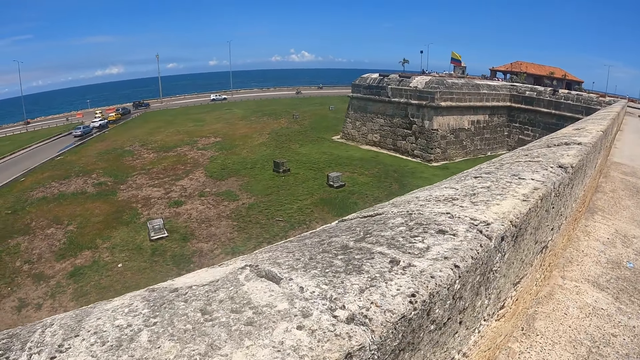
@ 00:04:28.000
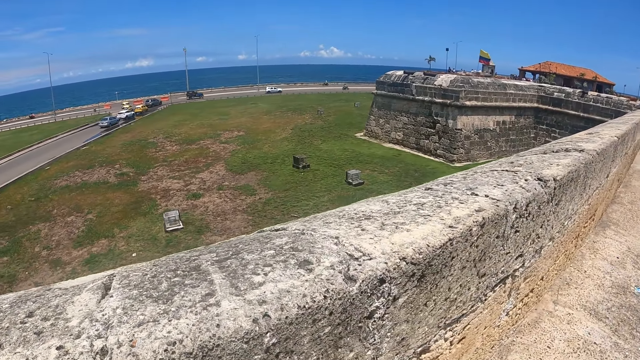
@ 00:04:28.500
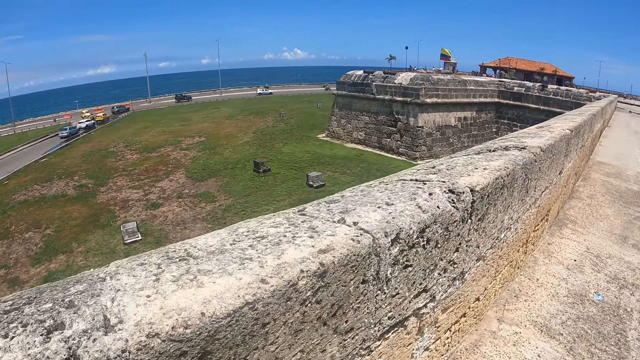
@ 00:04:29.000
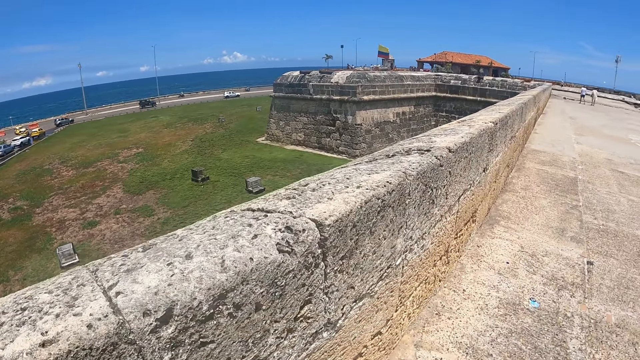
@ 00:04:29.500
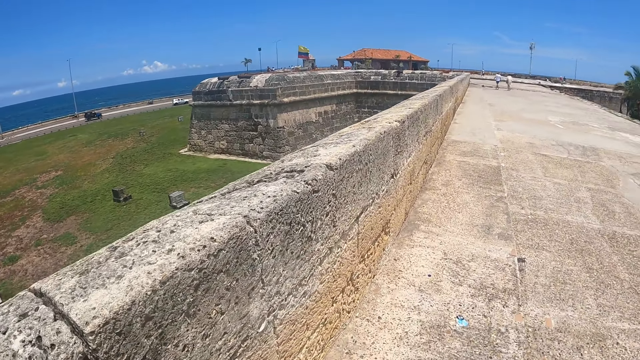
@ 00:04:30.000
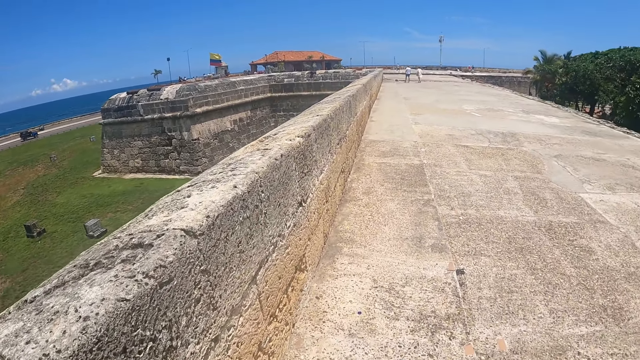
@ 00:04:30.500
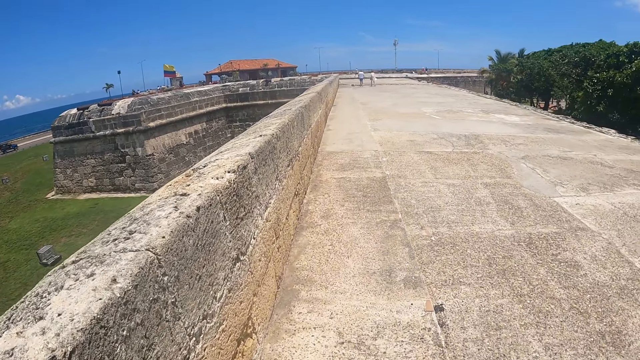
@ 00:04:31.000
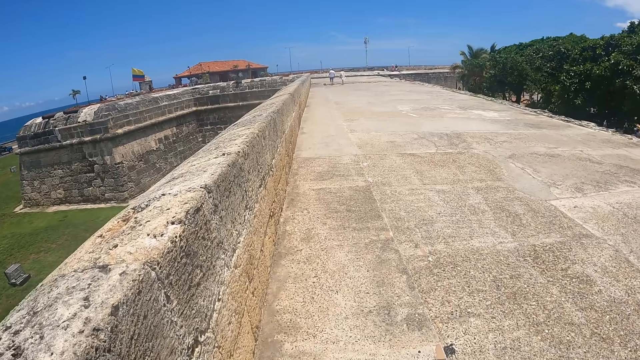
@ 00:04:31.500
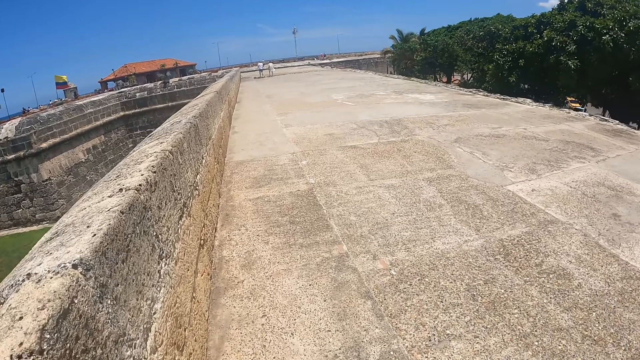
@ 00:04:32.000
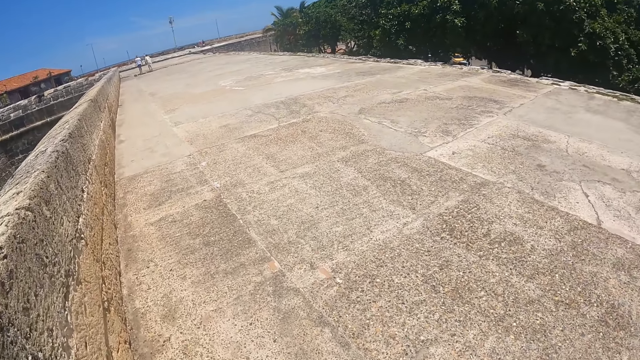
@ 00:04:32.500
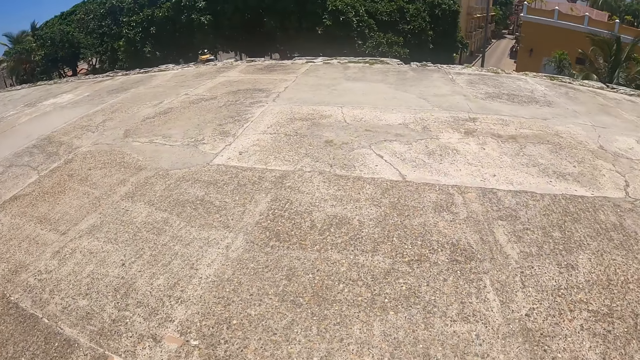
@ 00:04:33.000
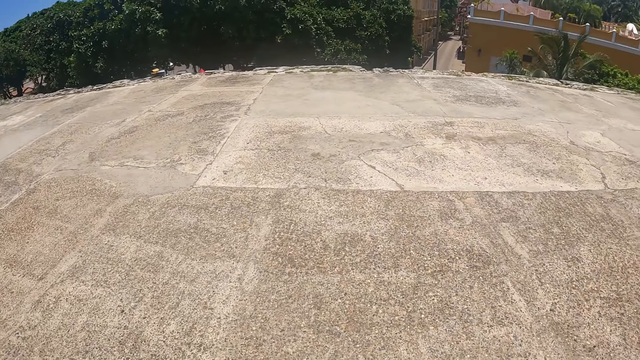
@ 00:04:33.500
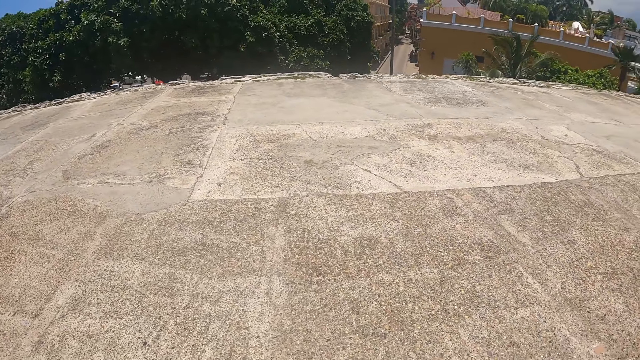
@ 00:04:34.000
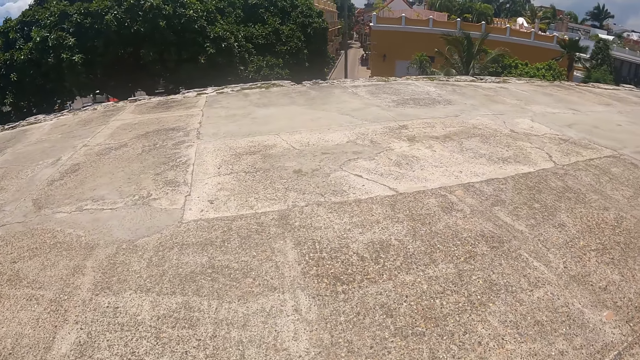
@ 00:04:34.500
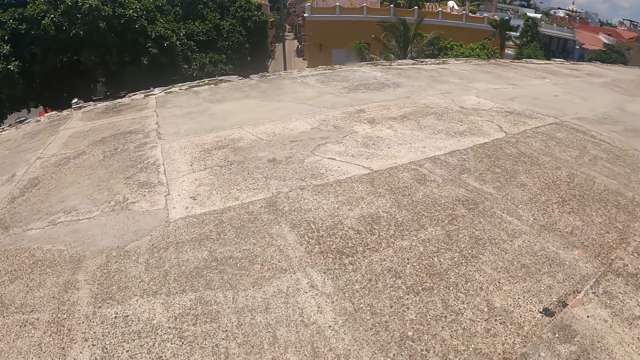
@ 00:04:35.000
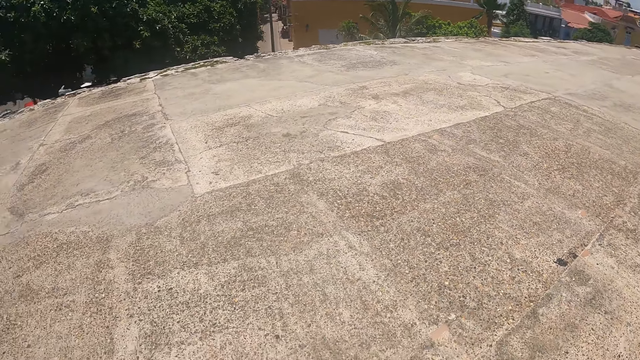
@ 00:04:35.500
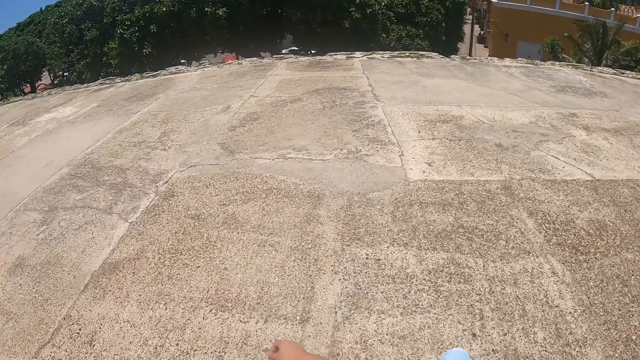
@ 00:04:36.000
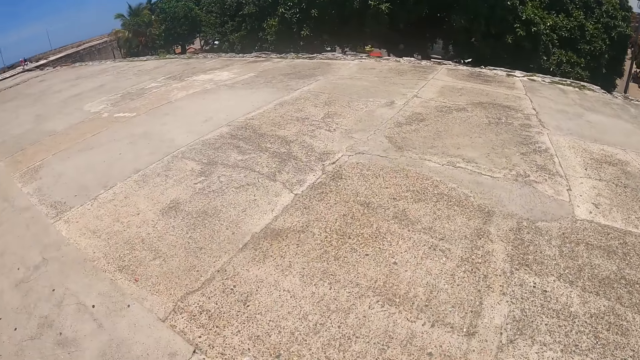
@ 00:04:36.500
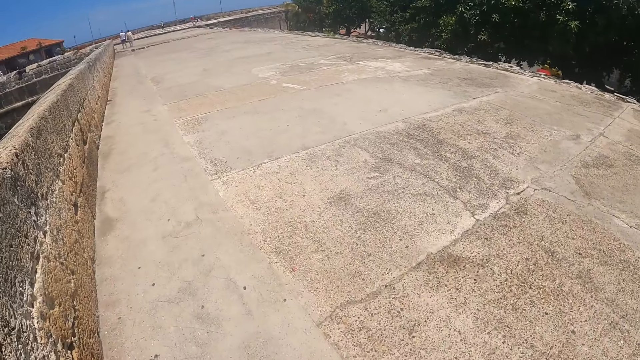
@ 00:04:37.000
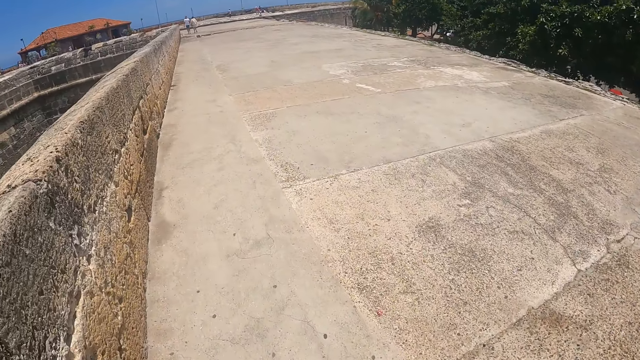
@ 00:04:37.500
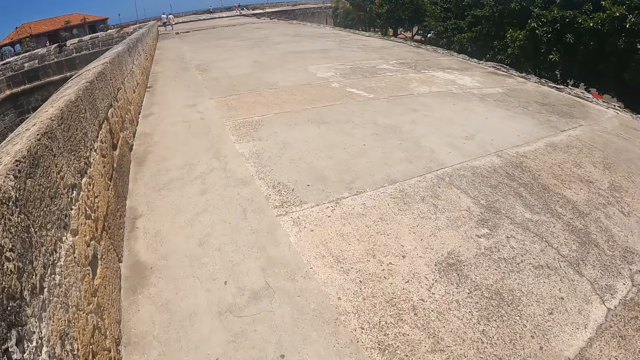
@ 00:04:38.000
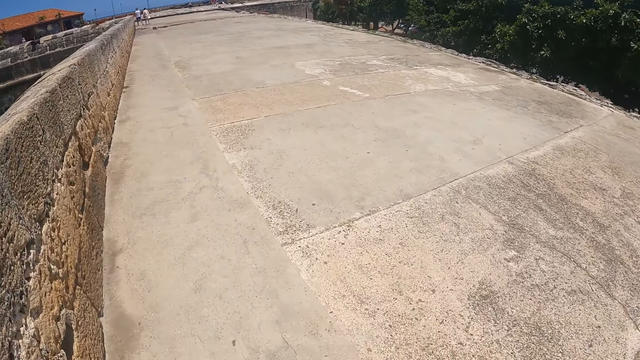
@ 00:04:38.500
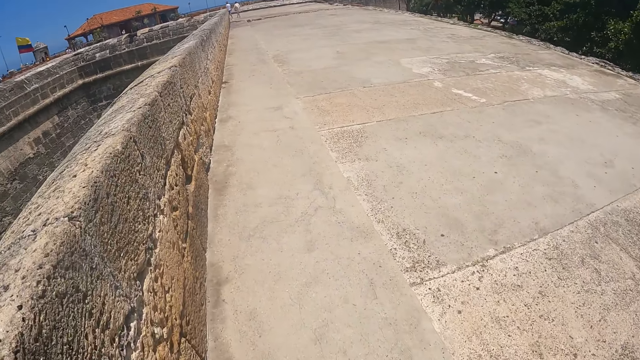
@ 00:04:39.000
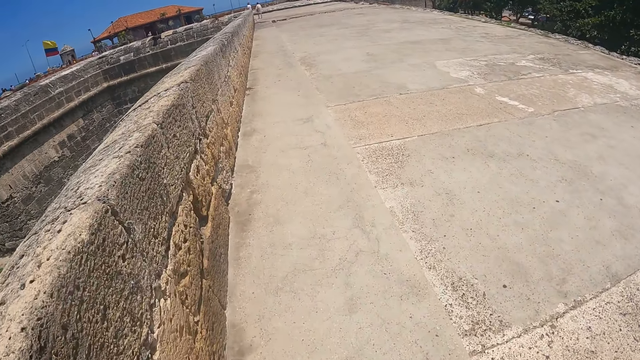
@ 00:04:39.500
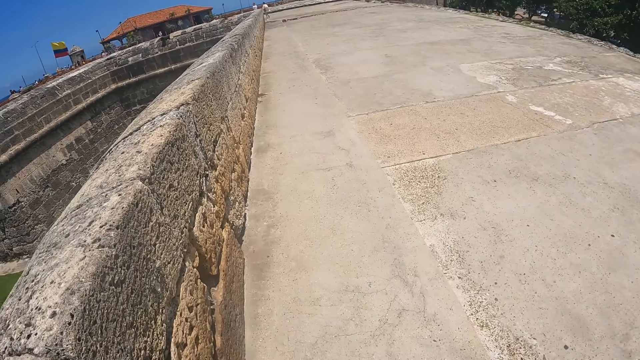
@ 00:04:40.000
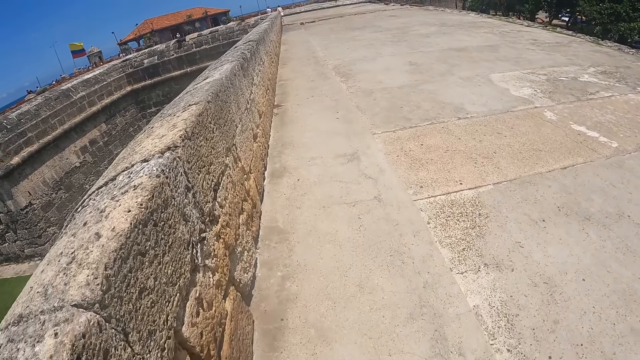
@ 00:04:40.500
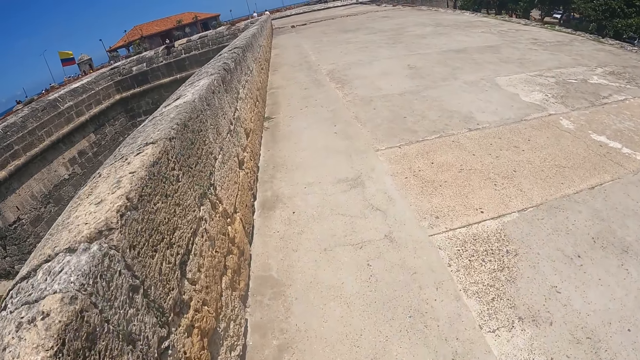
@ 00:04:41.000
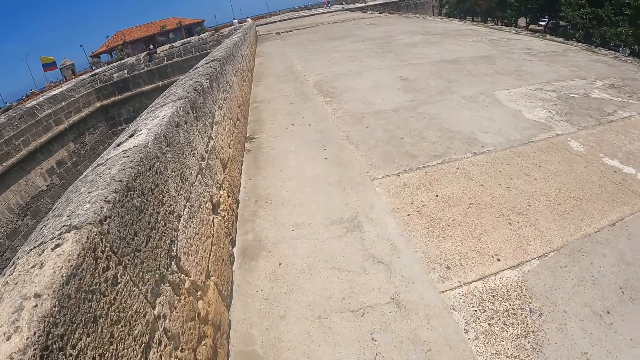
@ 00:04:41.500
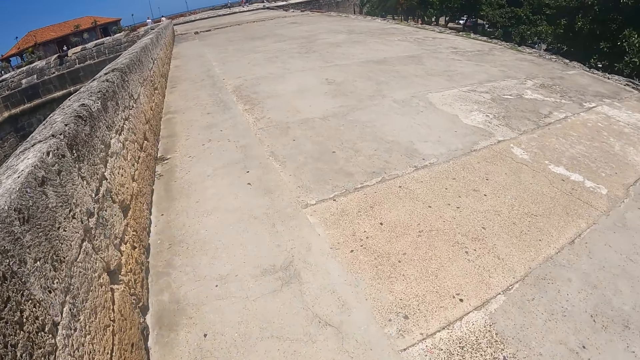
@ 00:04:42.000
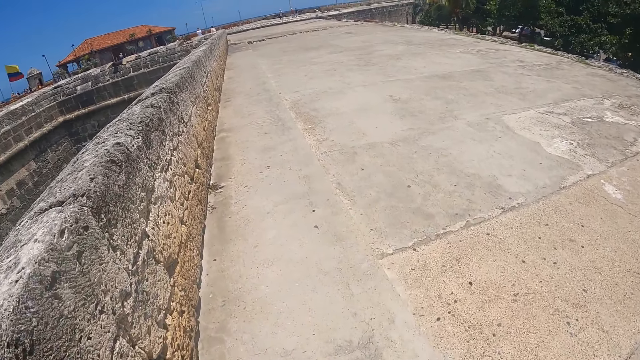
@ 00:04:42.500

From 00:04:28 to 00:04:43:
The camera wearer walks on the pavement and looks around. They walk on the pavement and look around again. They walk around.

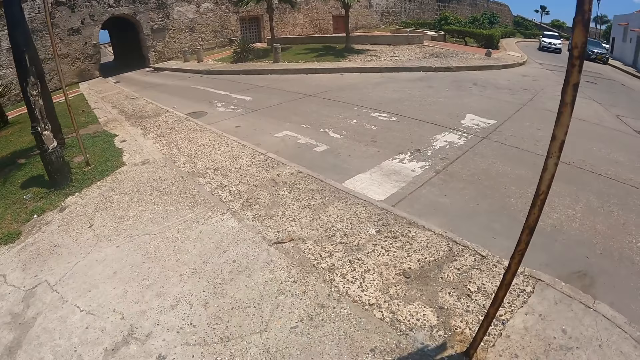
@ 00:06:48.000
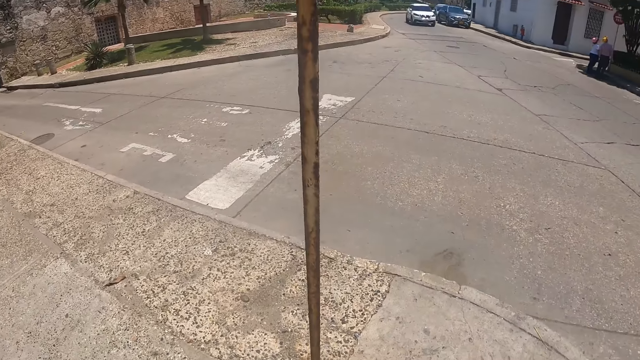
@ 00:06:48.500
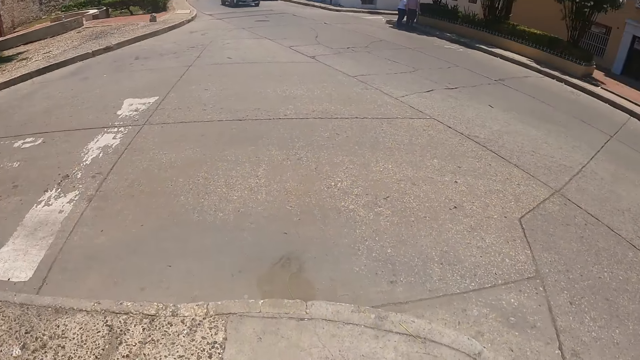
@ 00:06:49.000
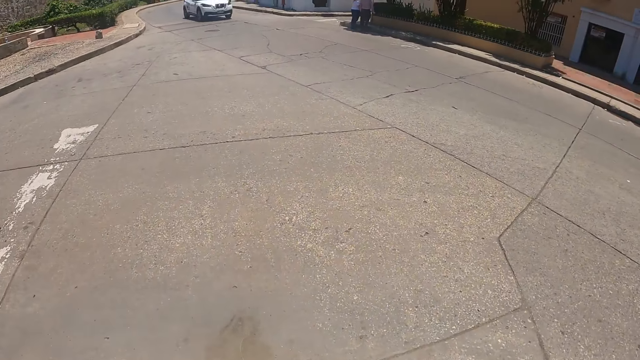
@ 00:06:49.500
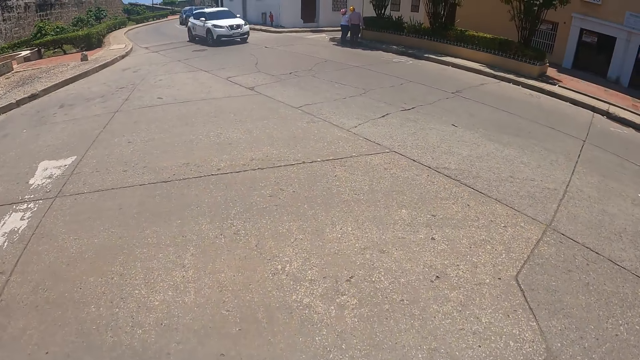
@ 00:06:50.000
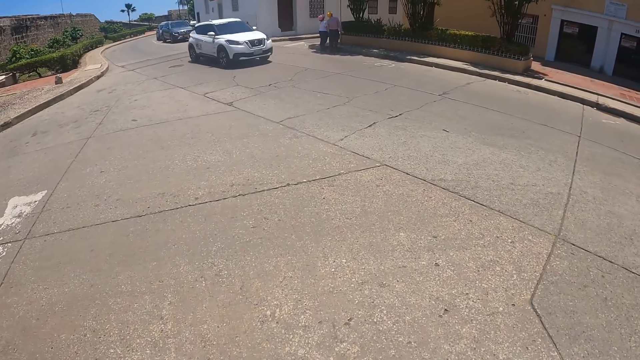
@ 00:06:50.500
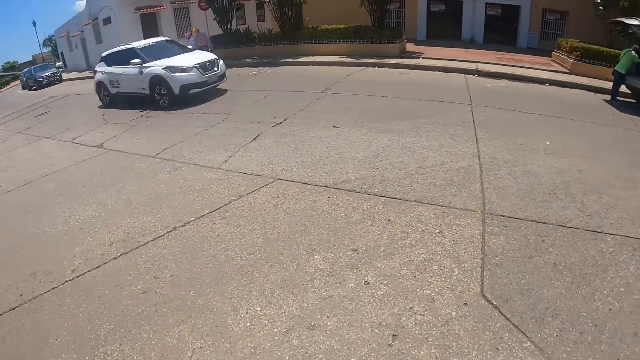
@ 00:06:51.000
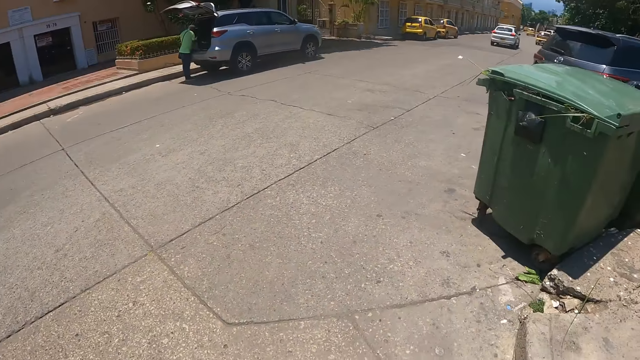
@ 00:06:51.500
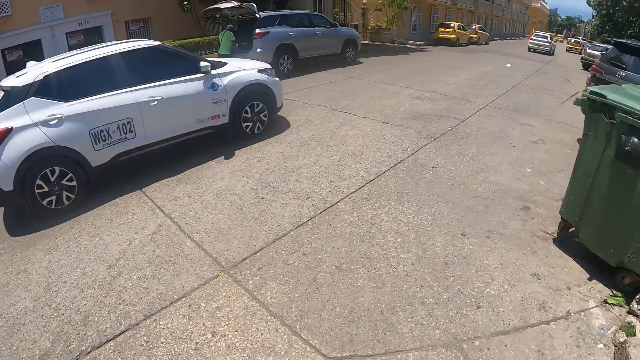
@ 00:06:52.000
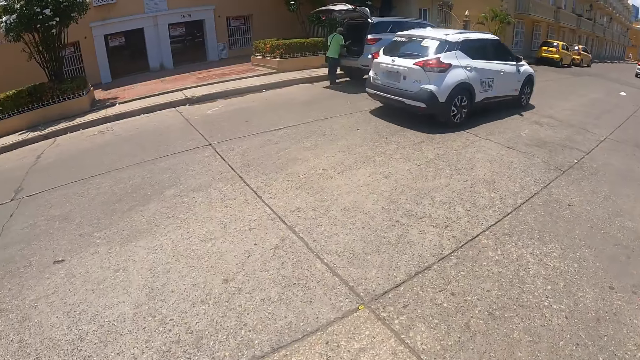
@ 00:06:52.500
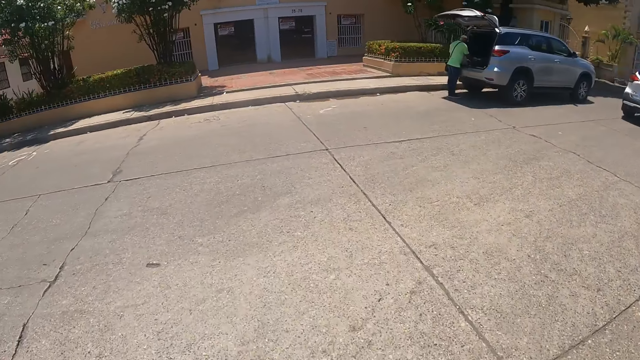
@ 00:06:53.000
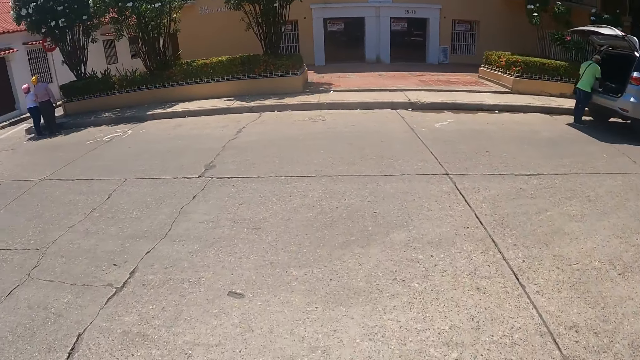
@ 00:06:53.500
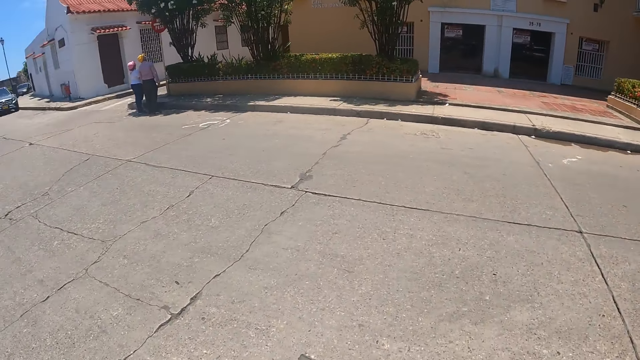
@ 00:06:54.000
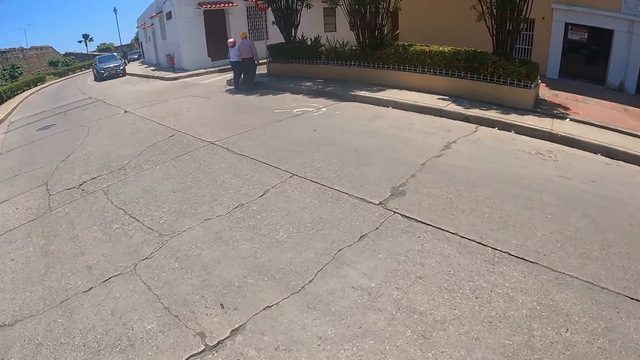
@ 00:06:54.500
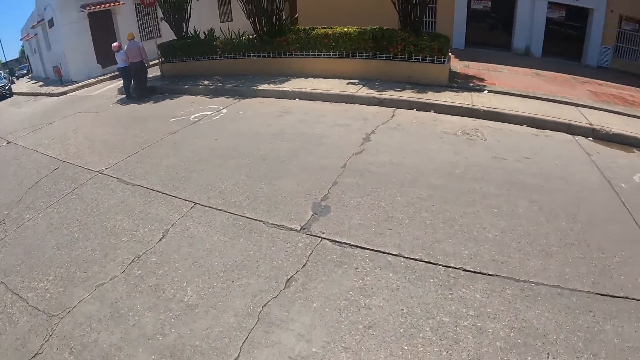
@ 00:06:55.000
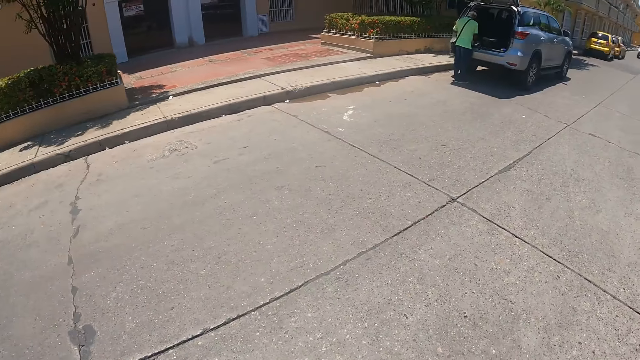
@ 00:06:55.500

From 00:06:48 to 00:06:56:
The camera wearer stares around the road. They cross the road.
